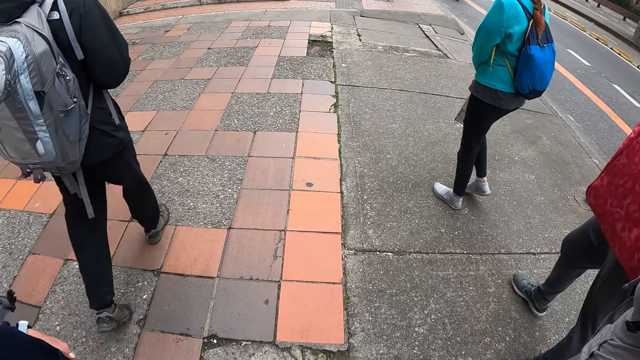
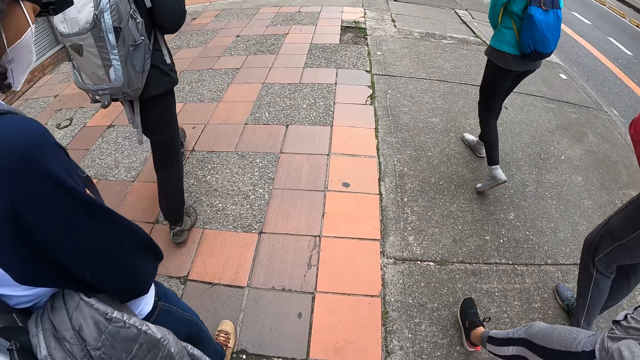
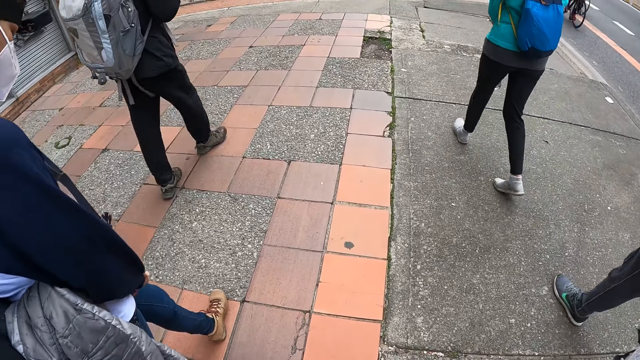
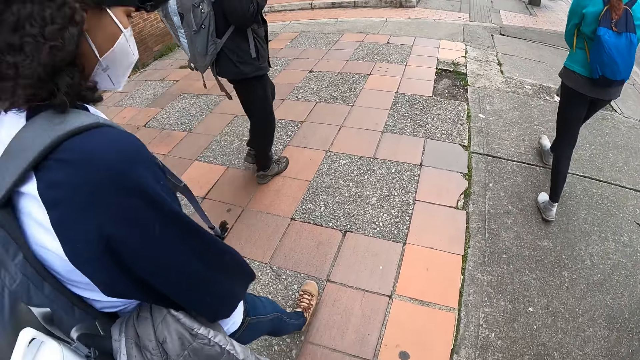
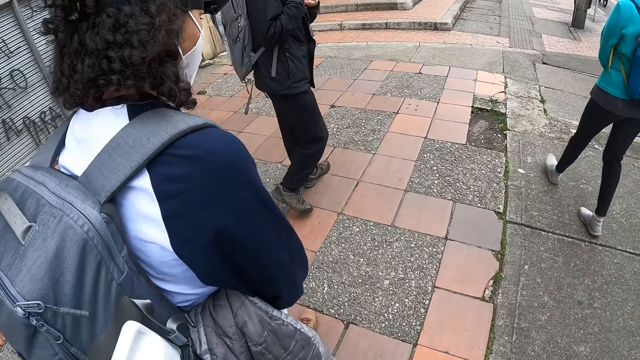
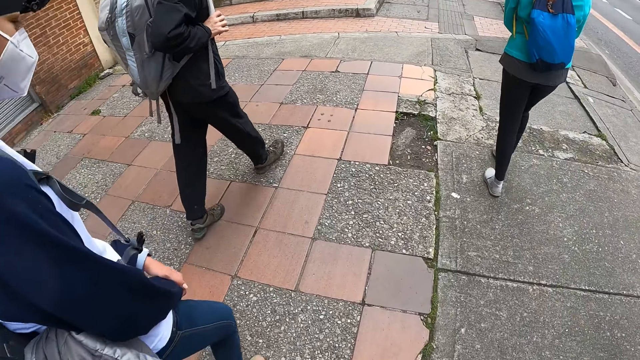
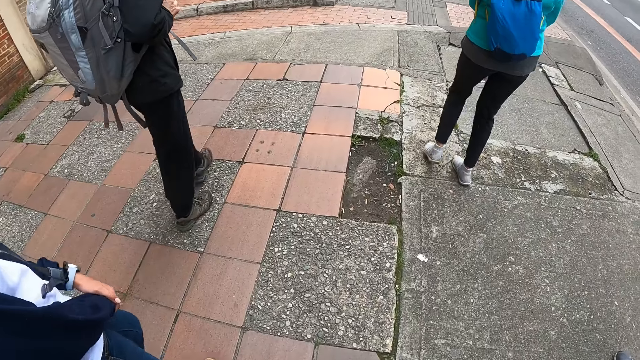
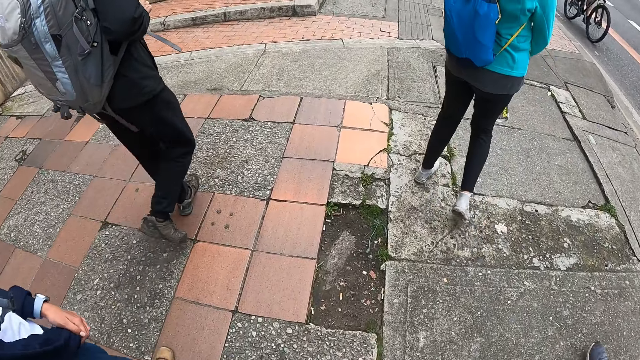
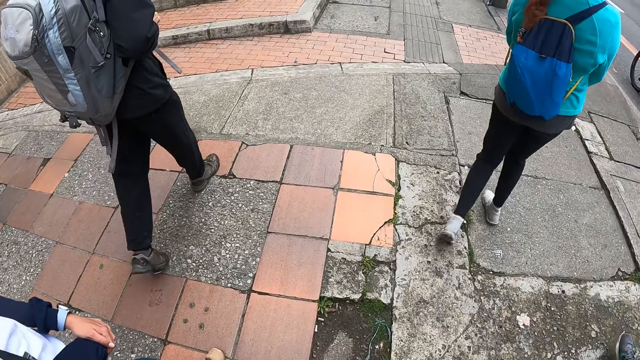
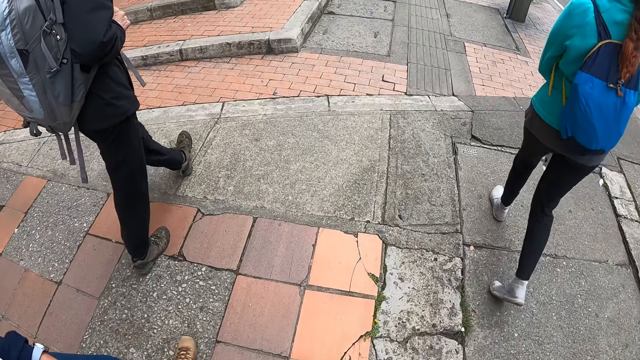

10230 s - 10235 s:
The camera wearer walks through the walkway with a group of people.

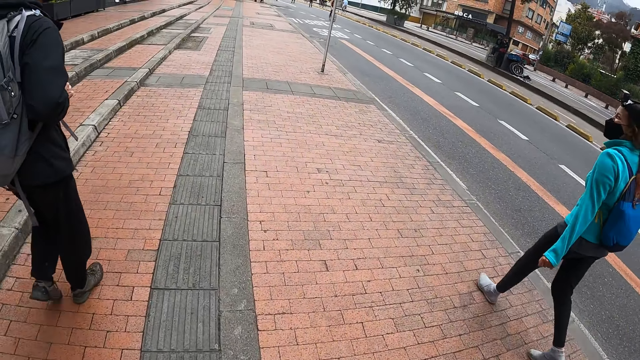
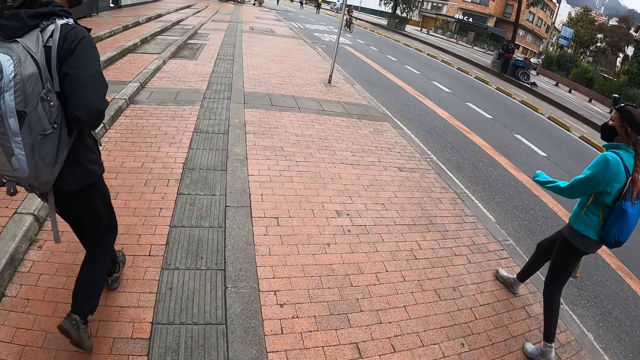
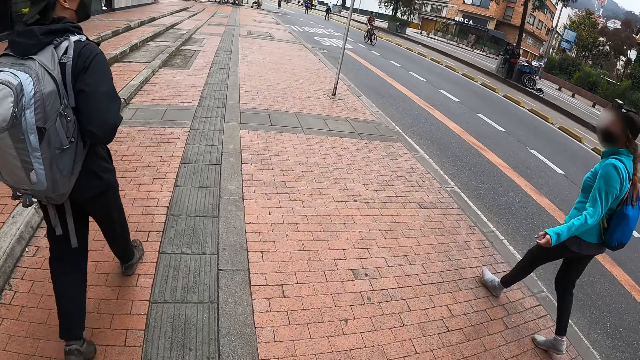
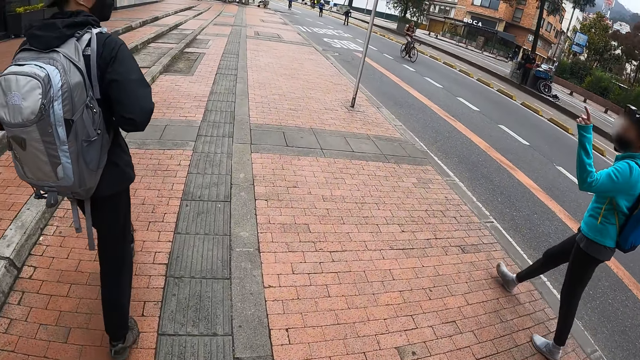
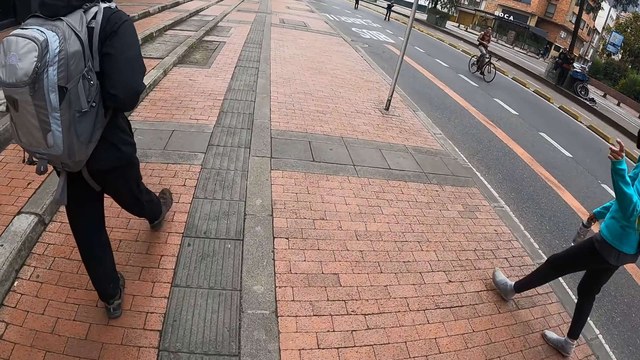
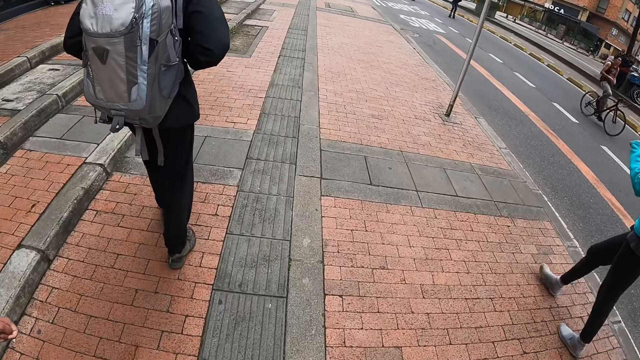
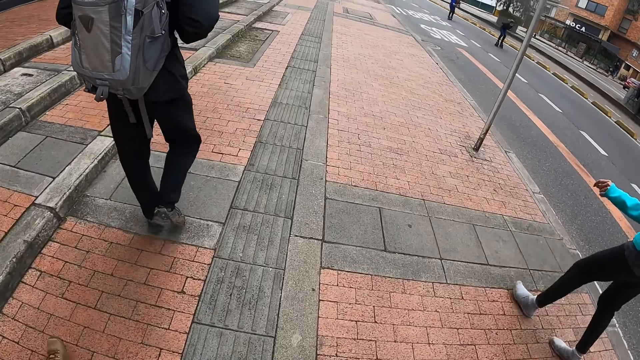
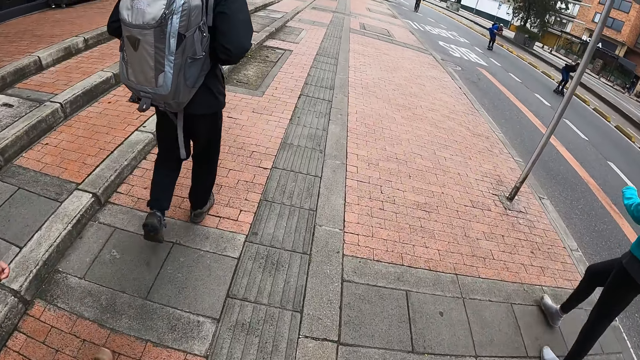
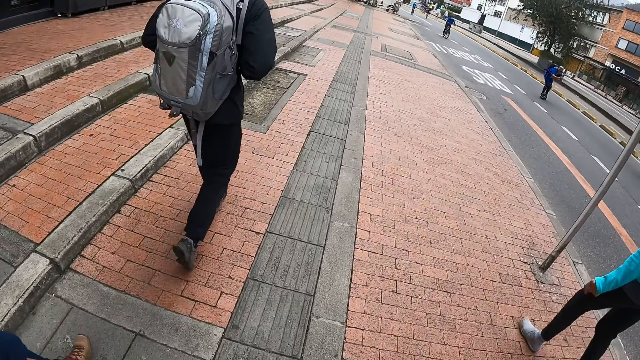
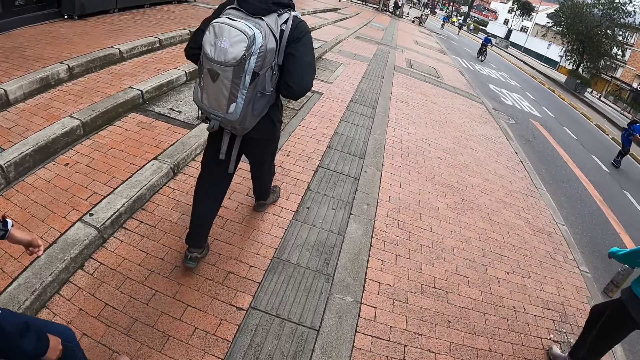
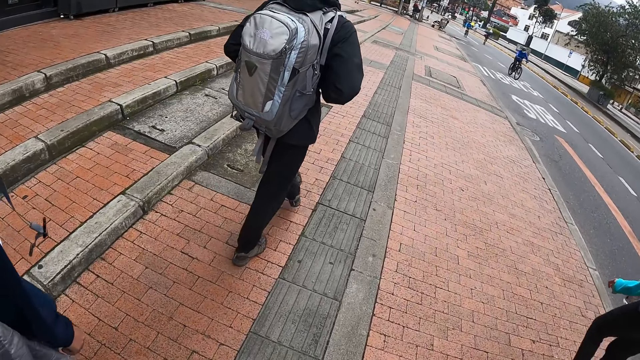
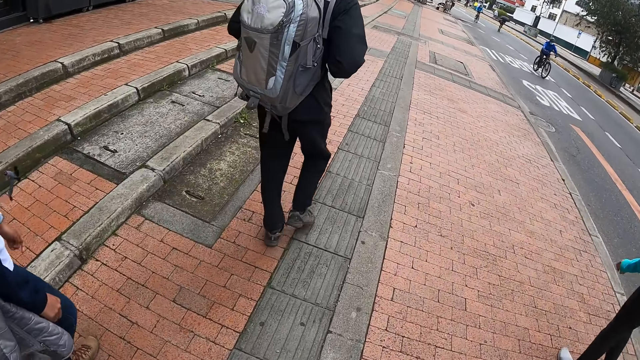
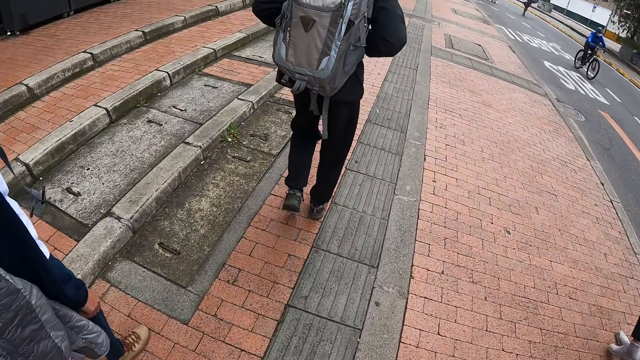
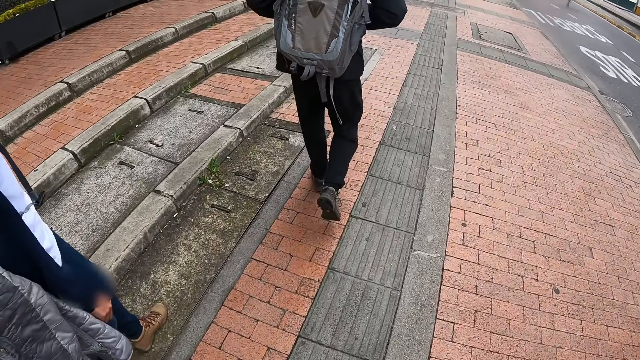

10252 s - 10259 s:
A woman interacts with the group of people.

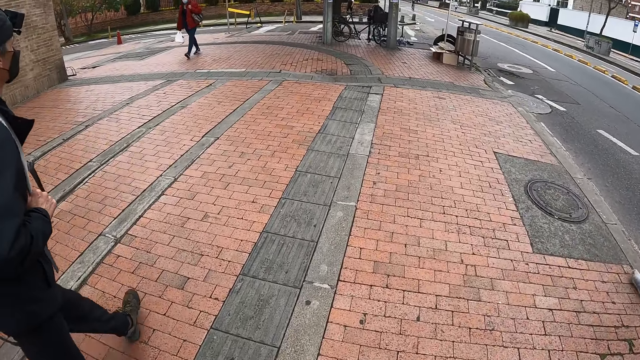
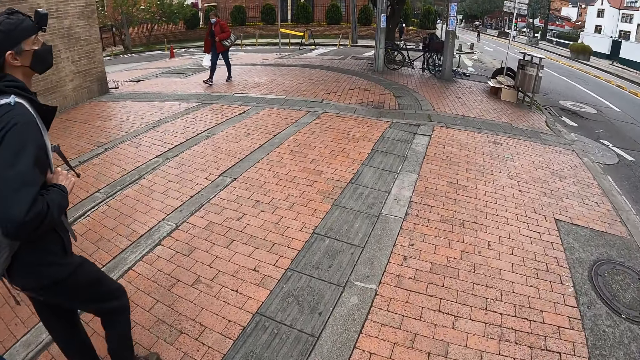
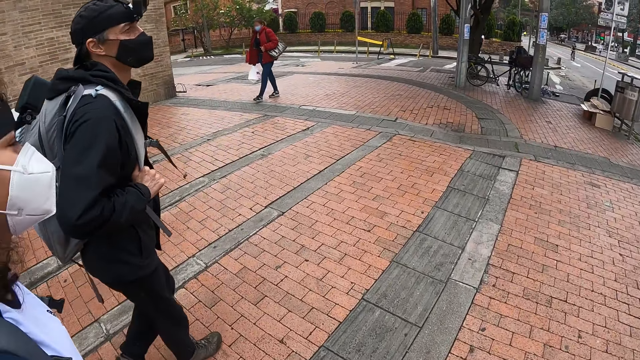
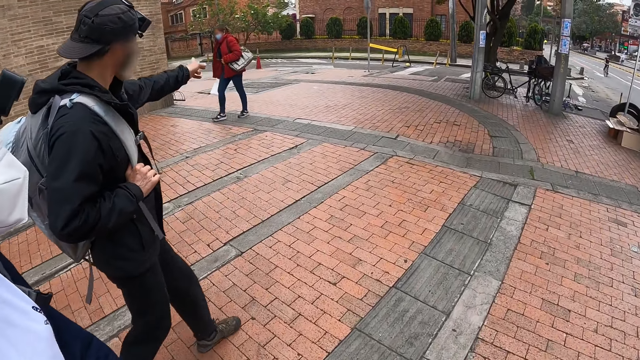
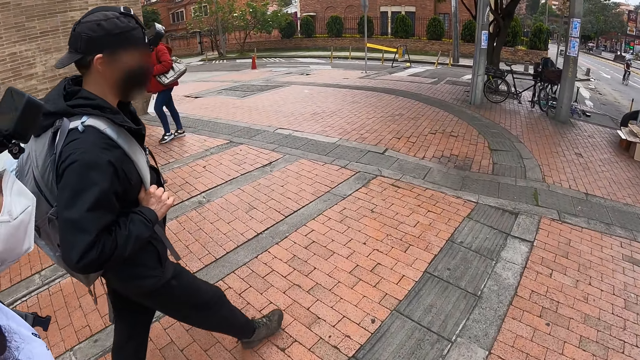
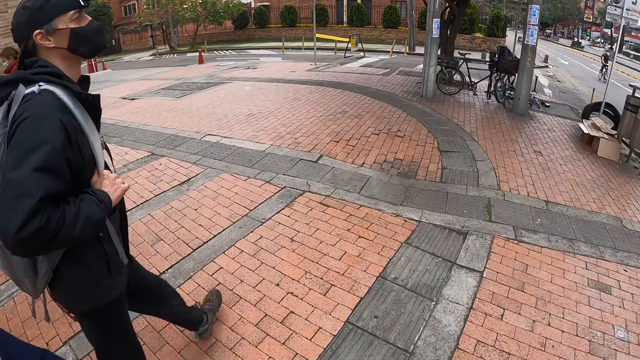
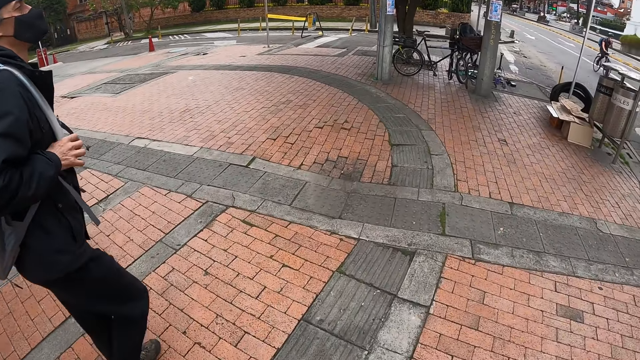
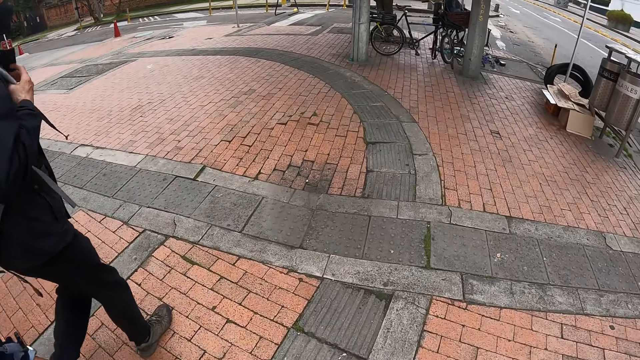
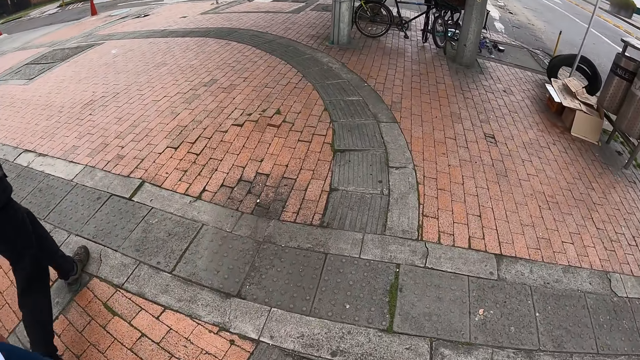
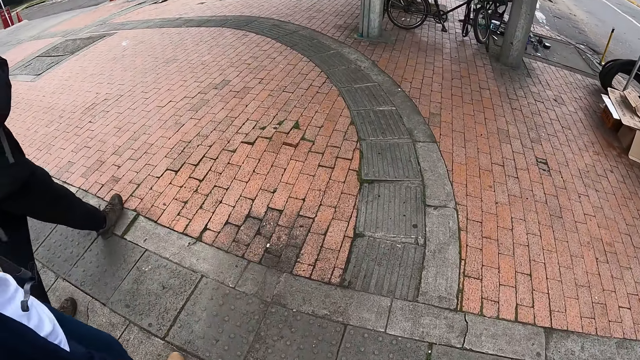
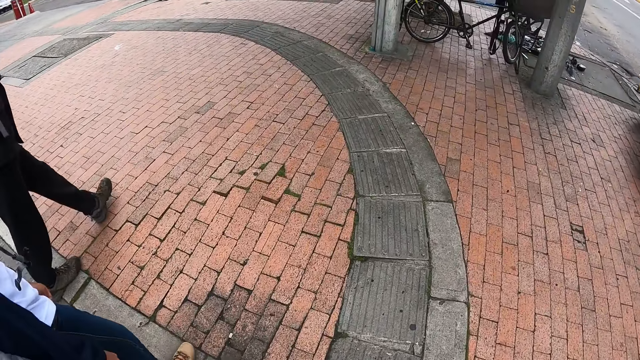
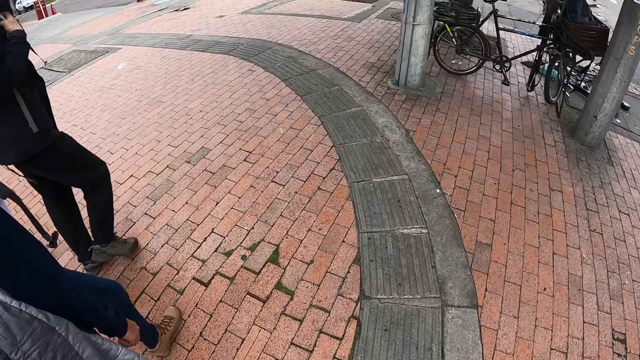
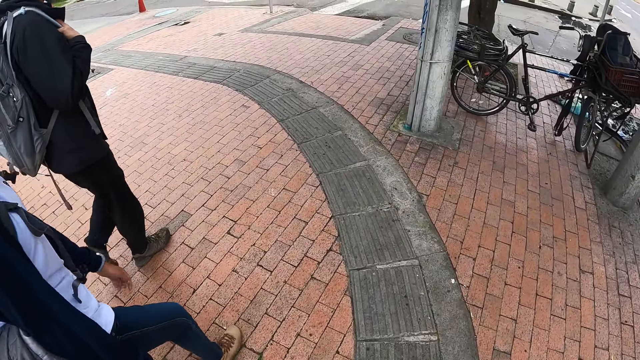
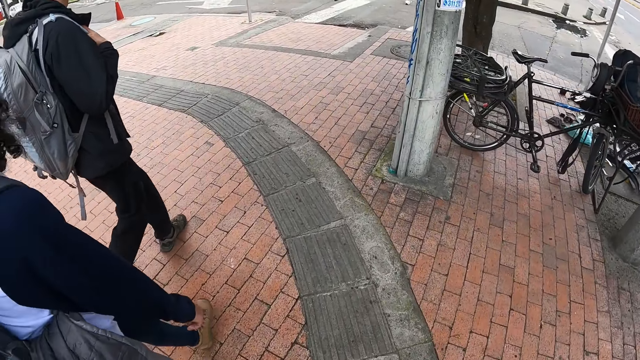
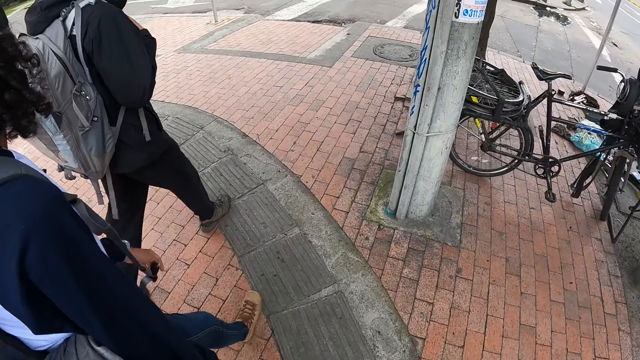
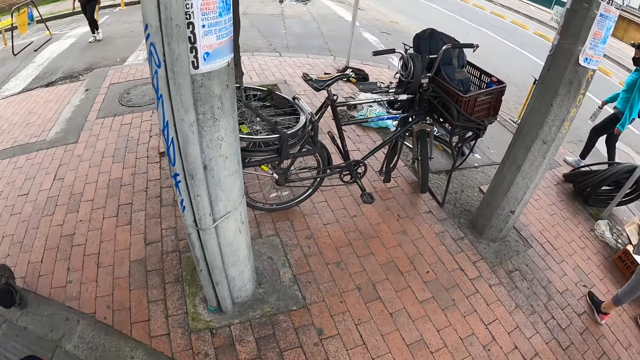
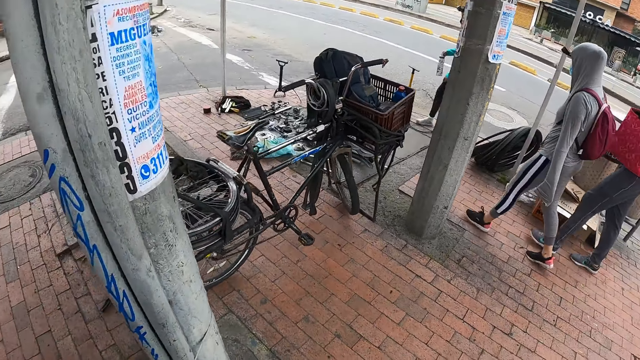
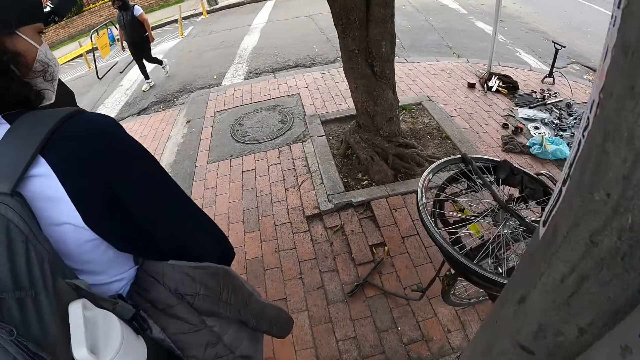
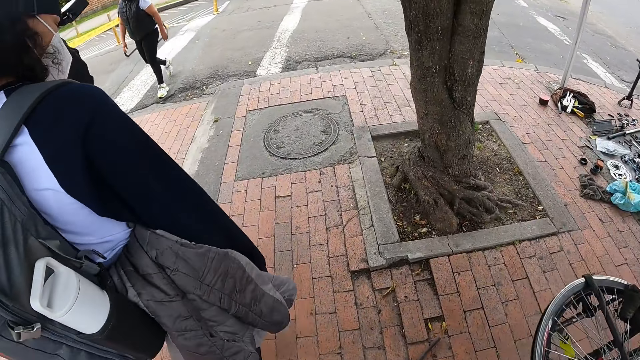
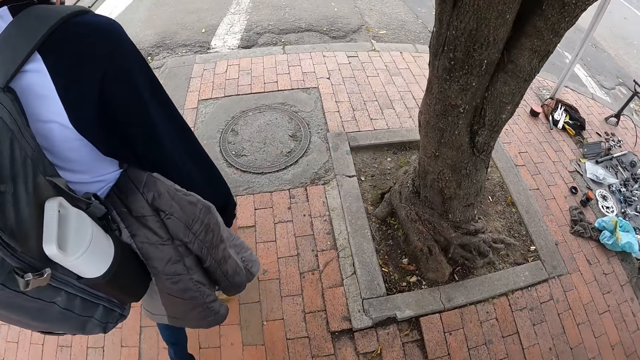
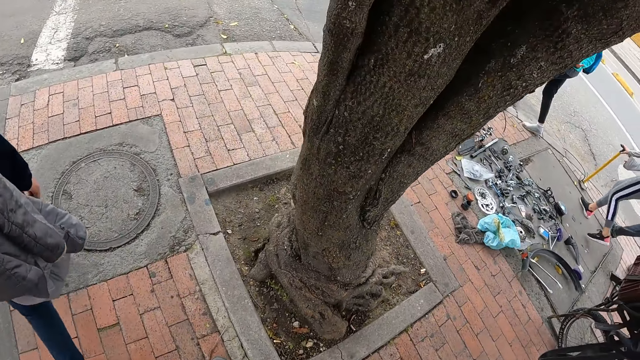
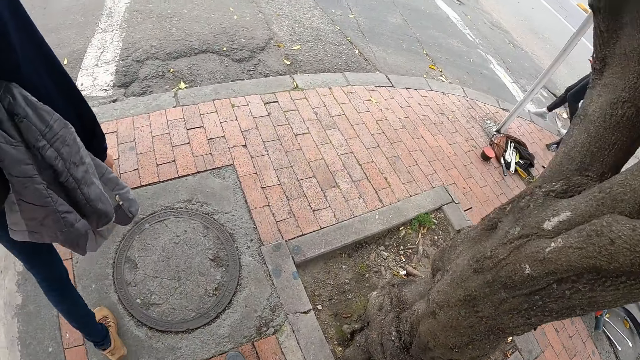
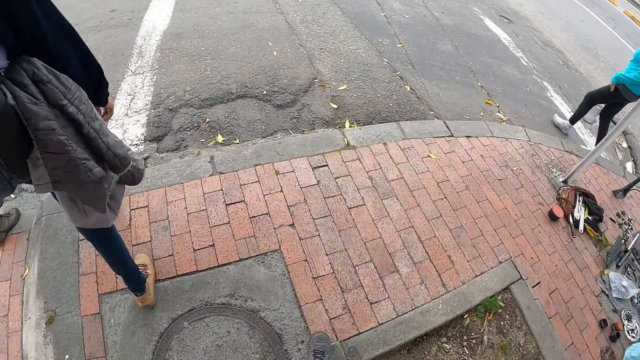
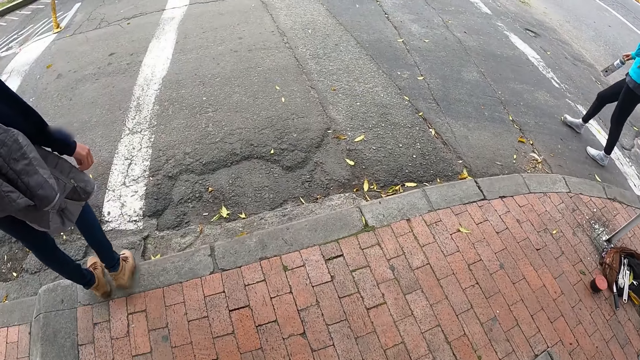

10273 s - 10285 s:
A man interacts with a group of people. A woman walks past the camera wearer on the walkway.
